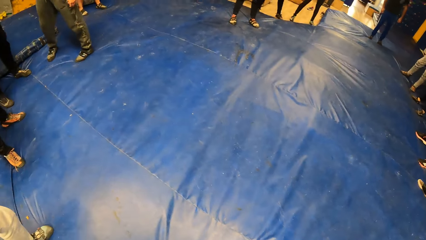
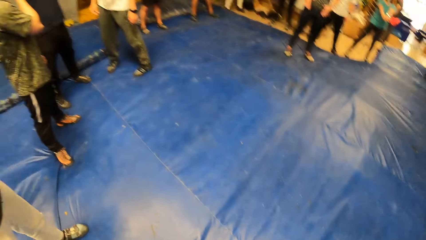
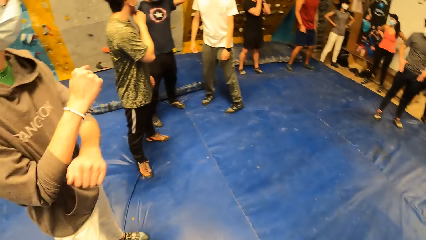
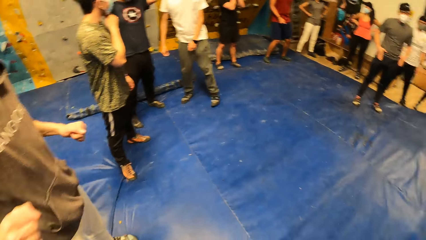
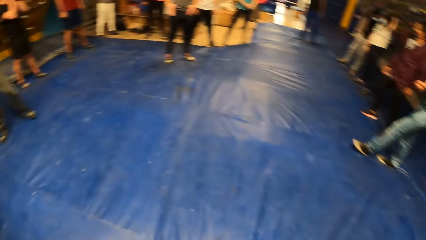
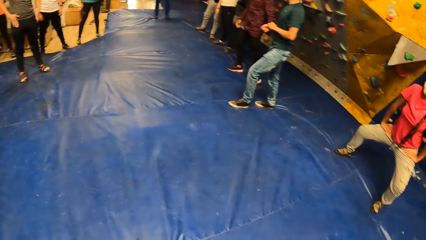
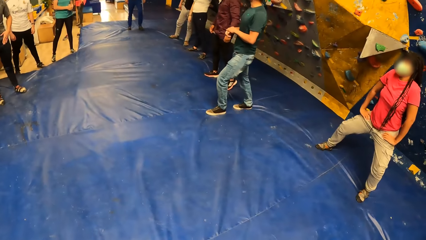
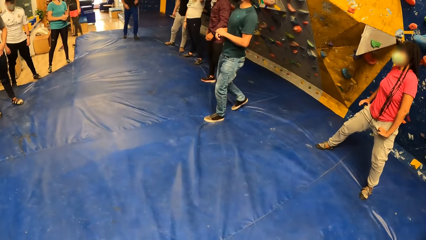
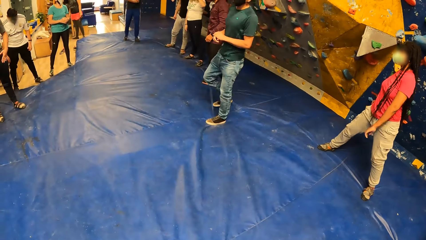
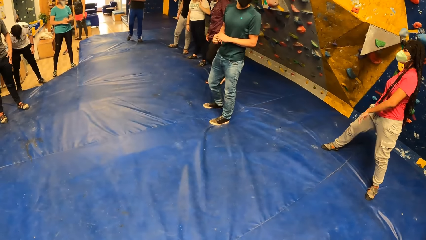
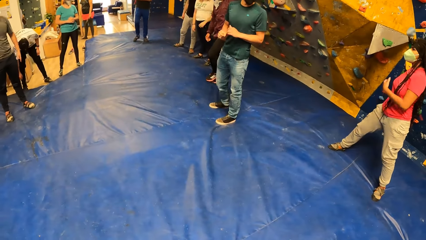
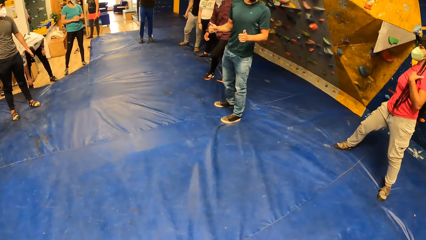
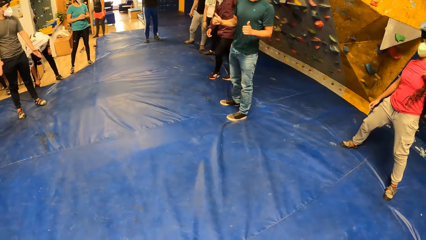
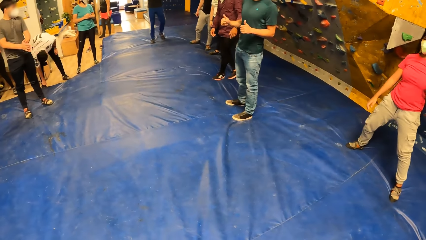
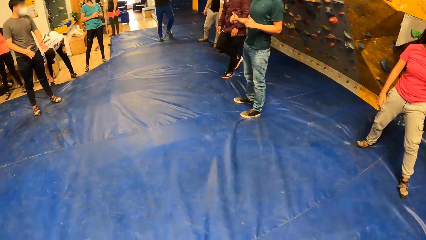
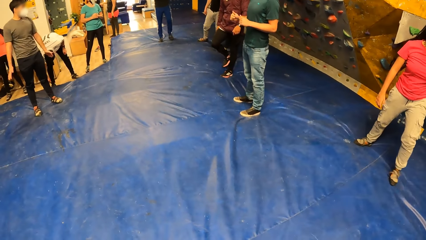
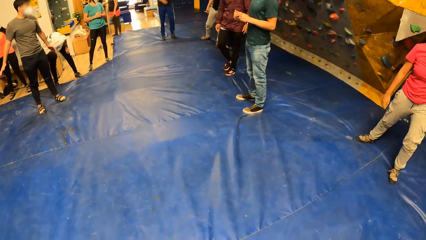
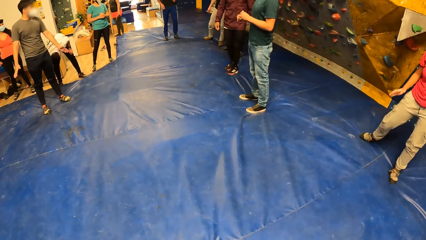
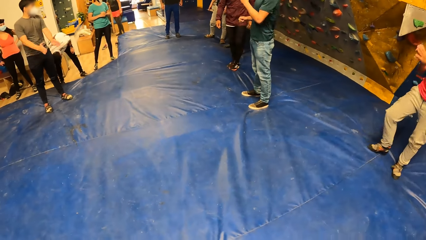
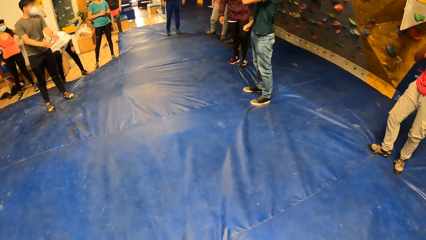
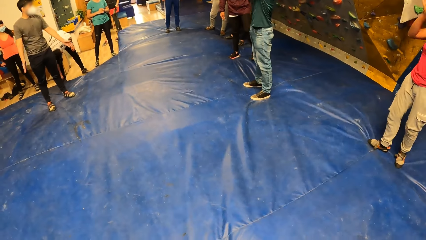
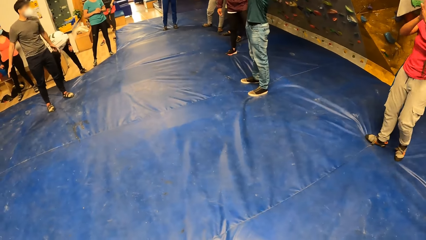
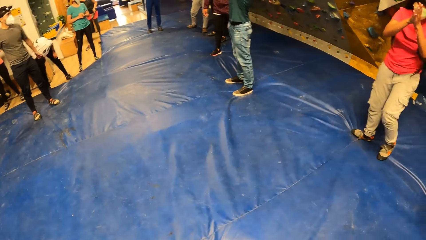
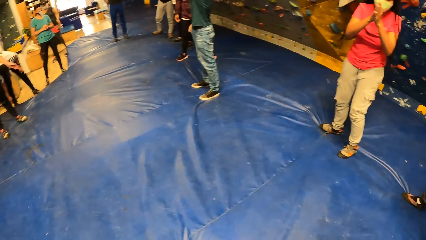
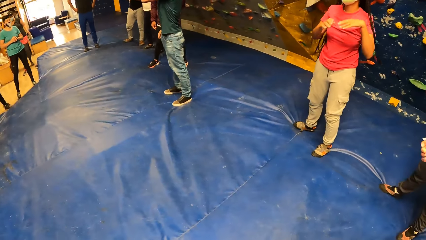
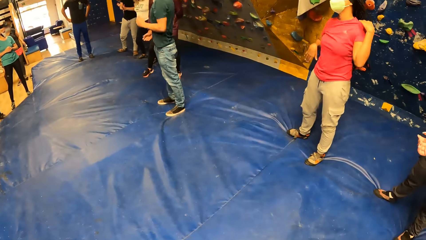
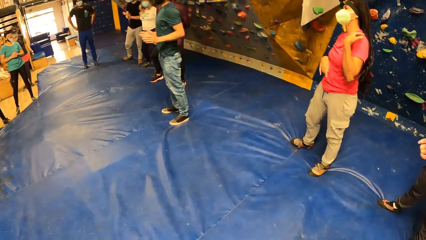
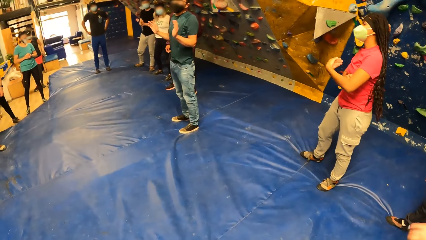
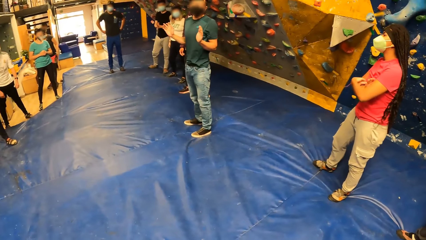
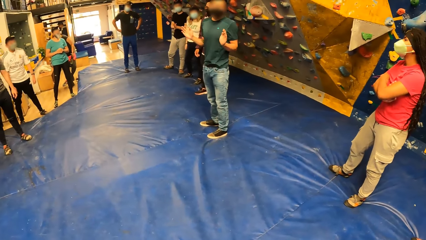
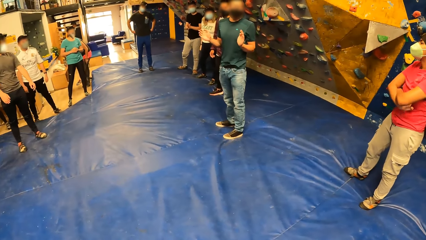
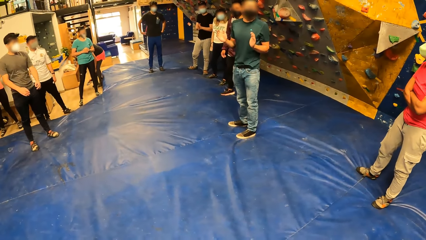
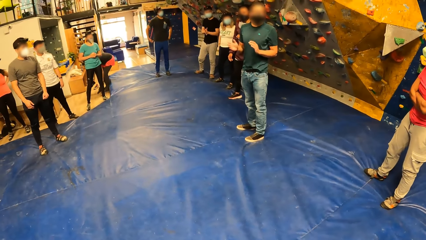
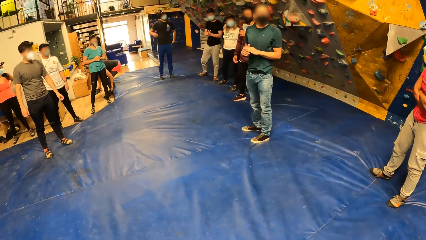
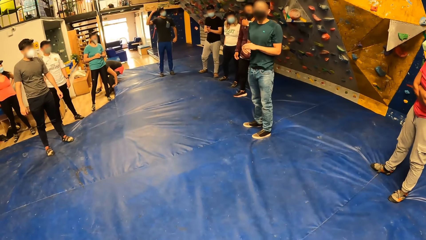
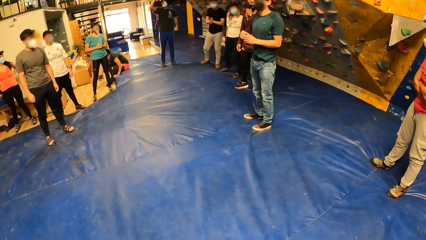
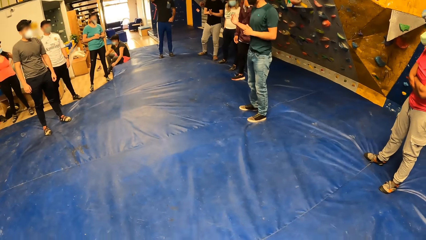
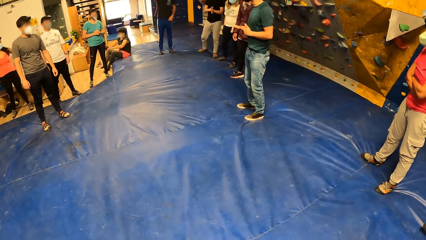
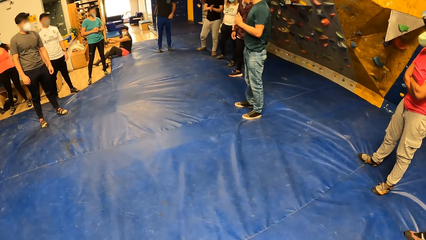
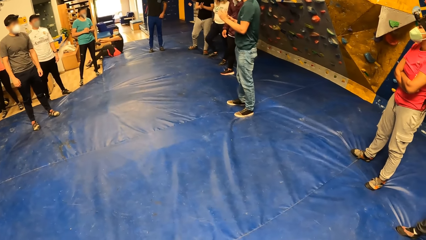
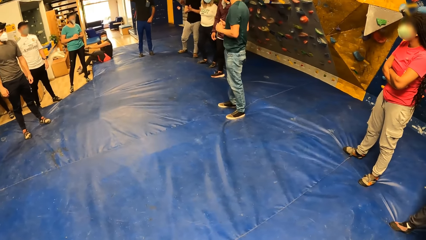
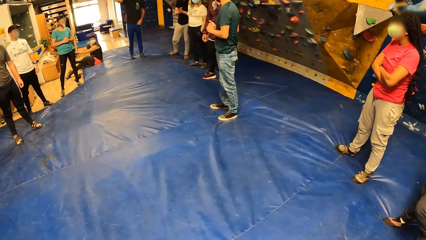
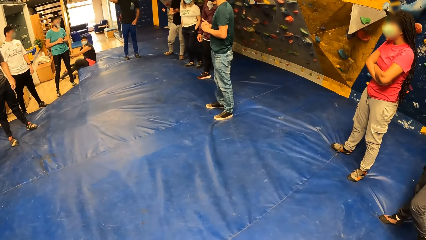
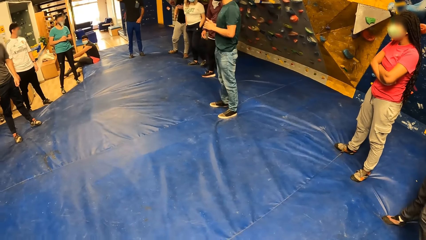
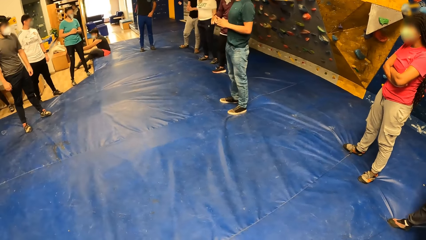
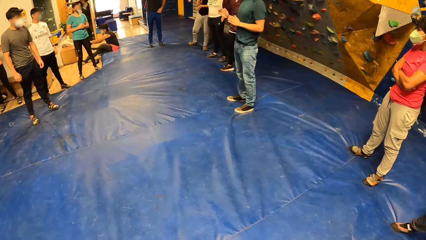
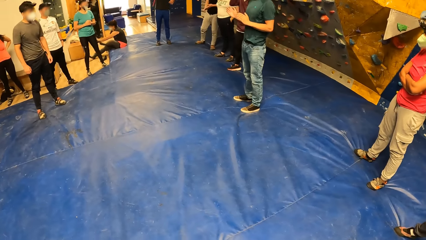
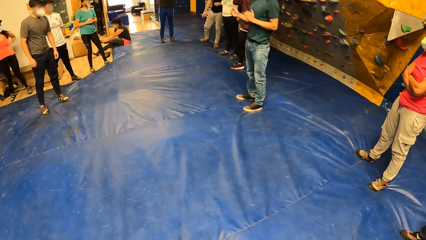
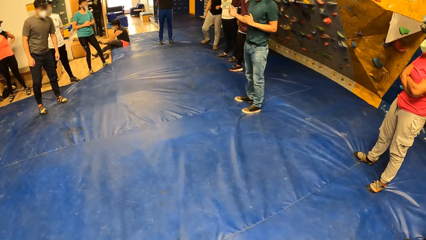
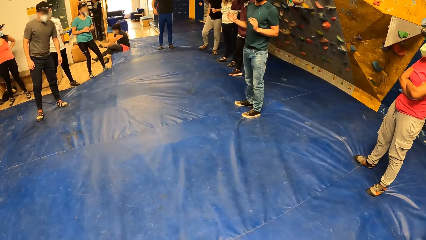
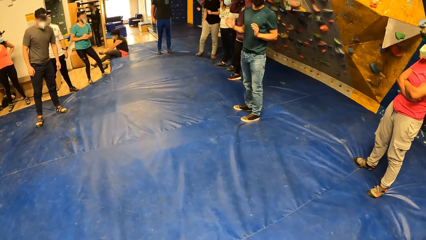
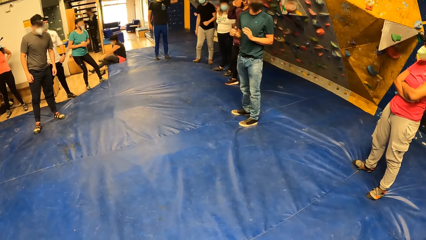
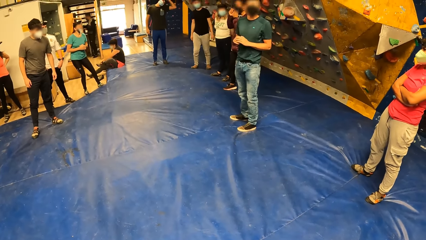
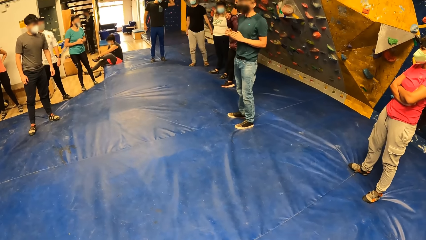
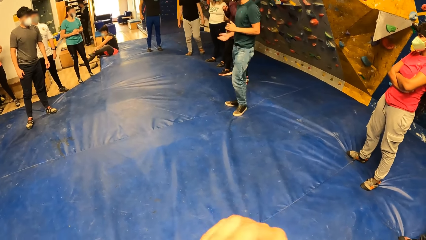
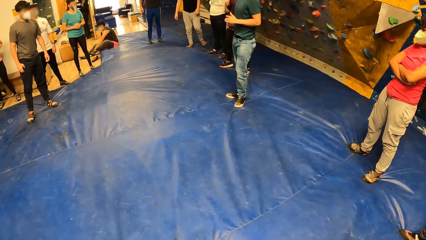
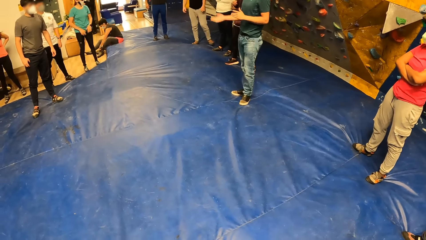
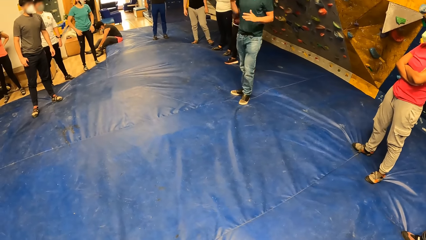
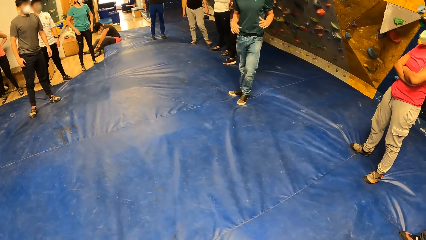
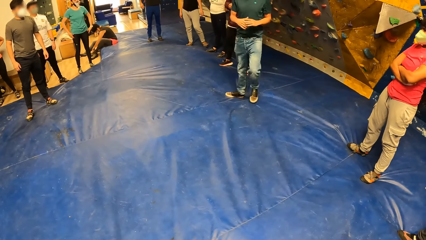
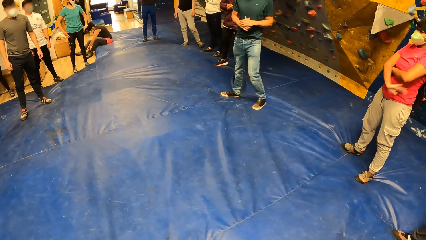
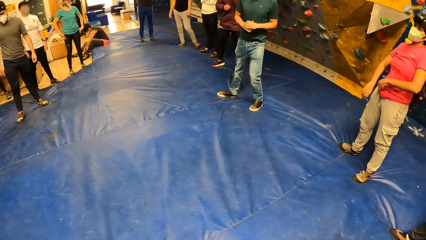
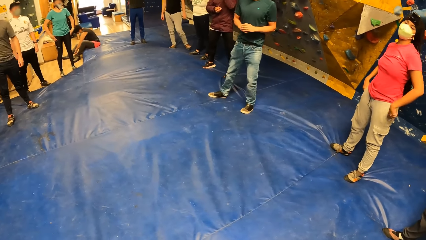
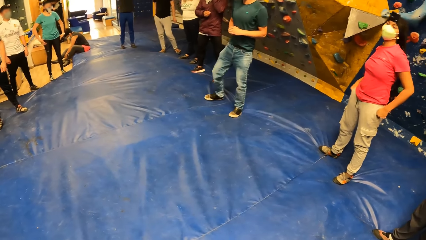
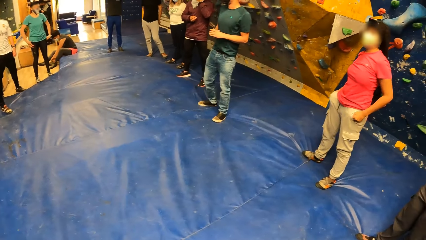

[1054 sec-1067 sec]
A man talks to the group of people. Another man adjusts the sneaker on his right leg with his right hand. A woman drops a sneaker on the floor with her left hand. The woman wears the sneakers on her leg with both hands.

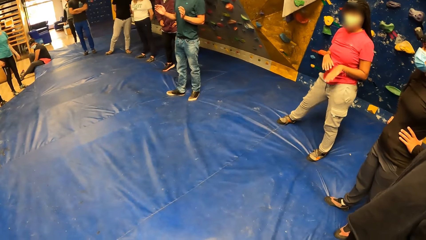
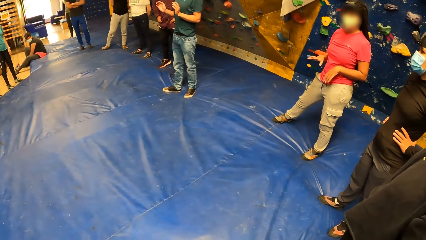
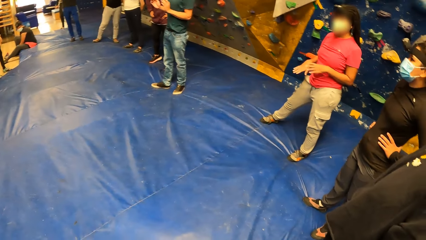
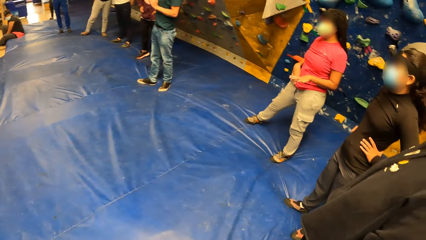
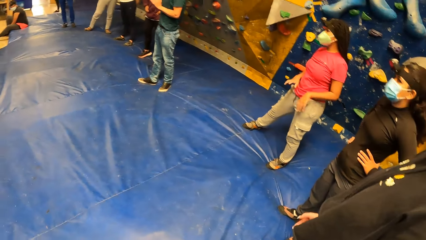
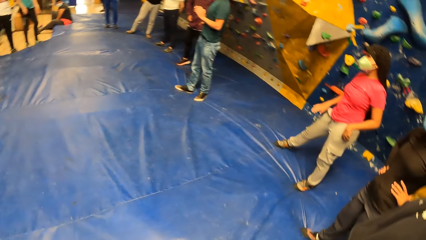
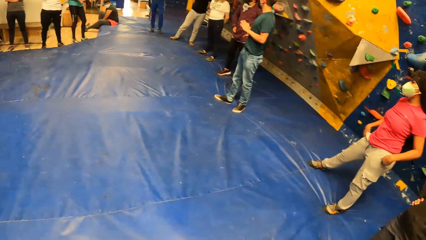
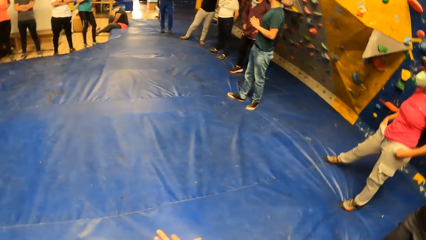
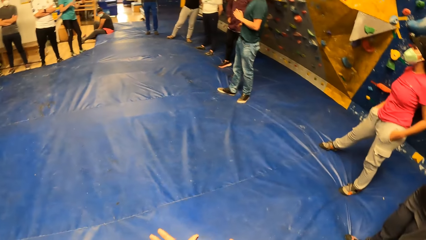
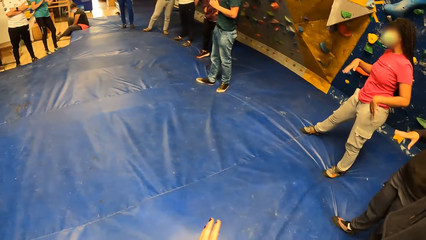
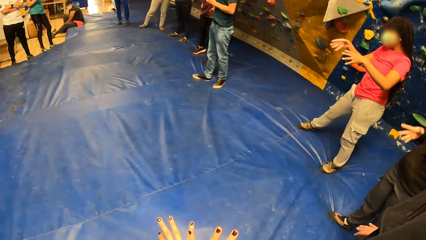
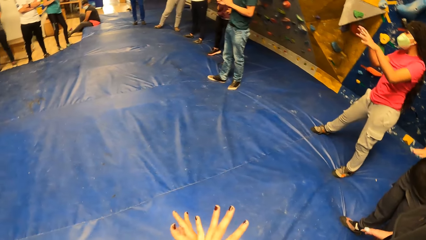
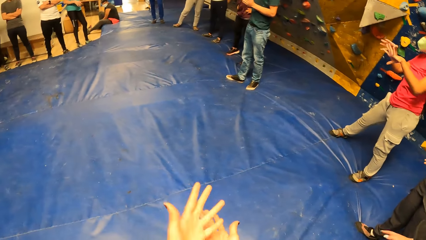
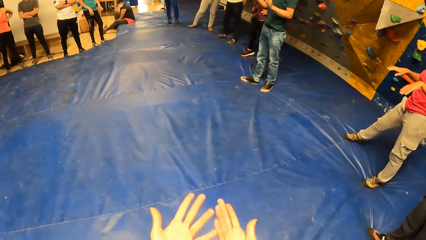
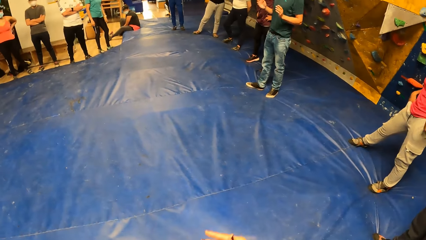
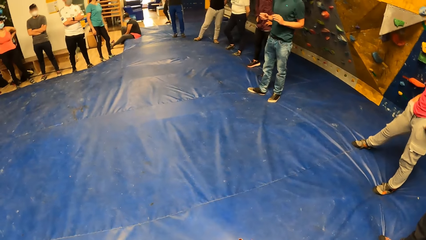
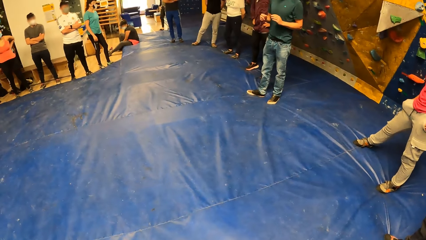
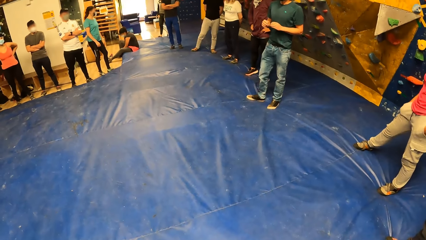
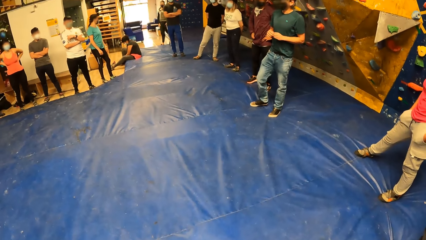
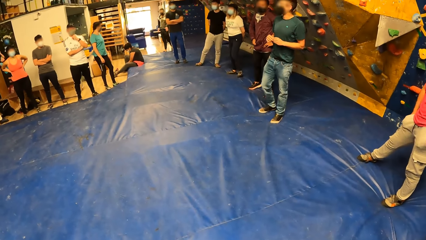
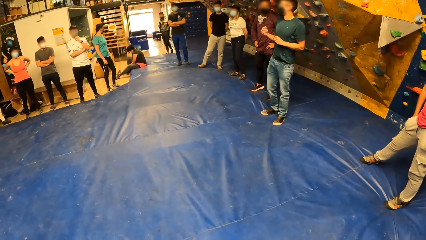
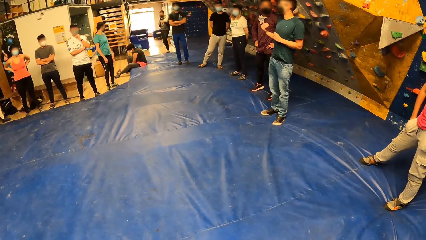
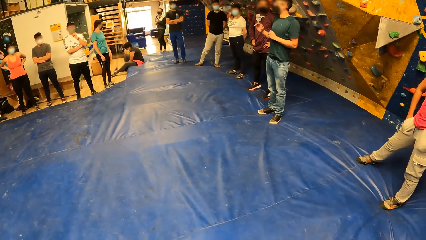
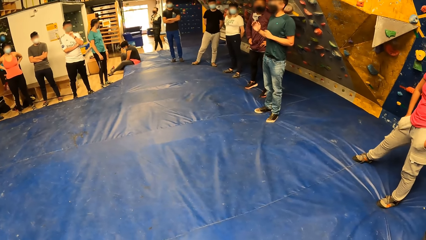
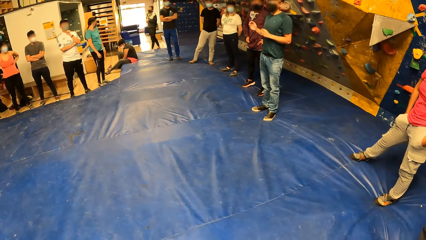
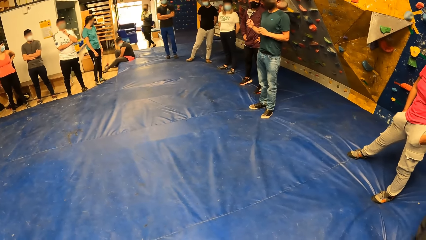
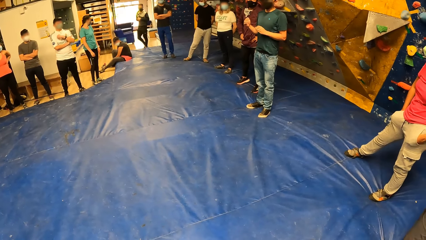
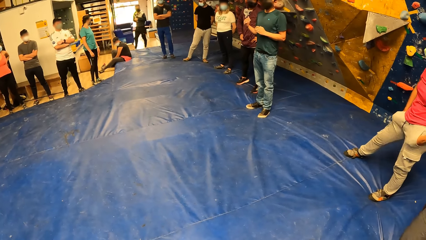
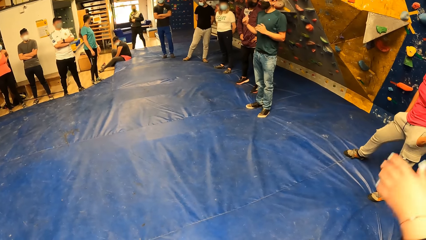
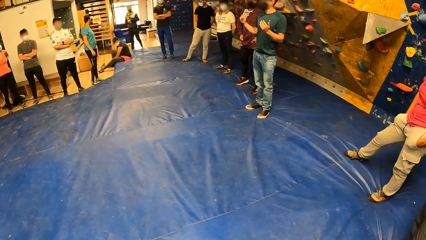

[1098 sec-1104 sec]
The camera wearer does gestures.
